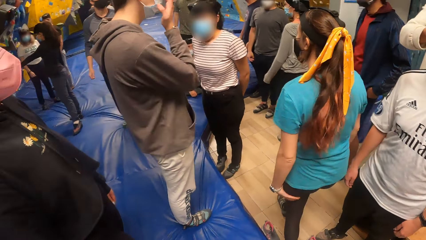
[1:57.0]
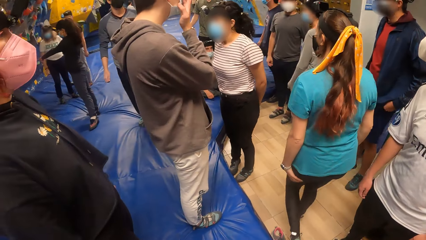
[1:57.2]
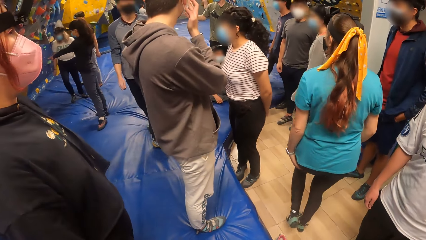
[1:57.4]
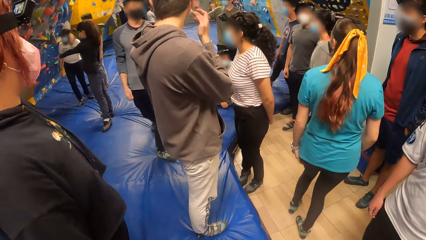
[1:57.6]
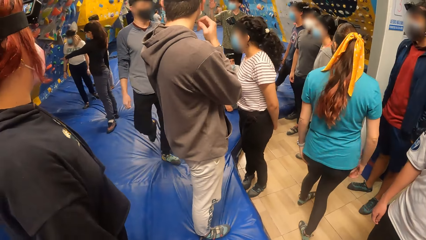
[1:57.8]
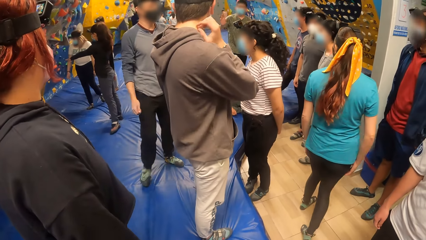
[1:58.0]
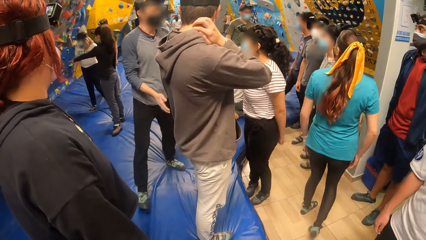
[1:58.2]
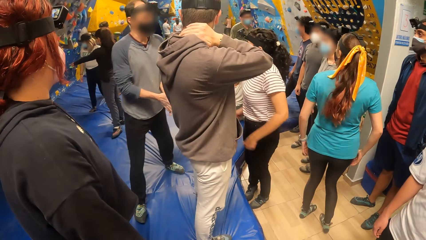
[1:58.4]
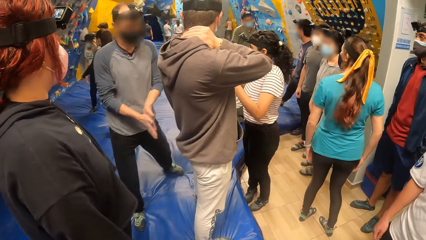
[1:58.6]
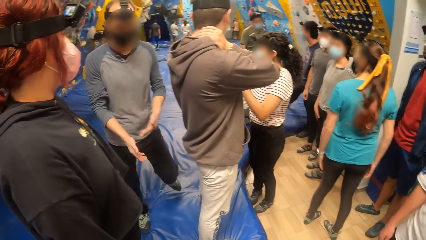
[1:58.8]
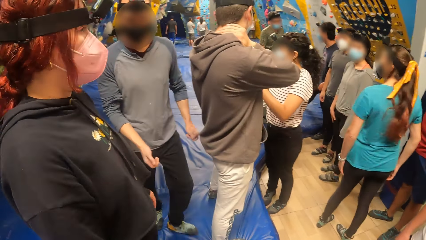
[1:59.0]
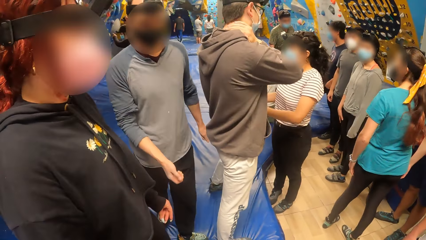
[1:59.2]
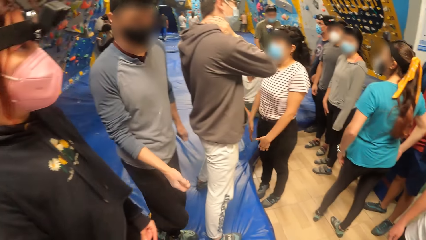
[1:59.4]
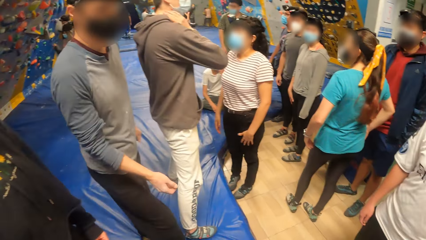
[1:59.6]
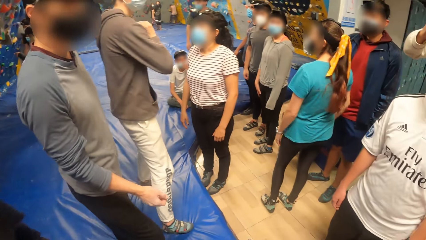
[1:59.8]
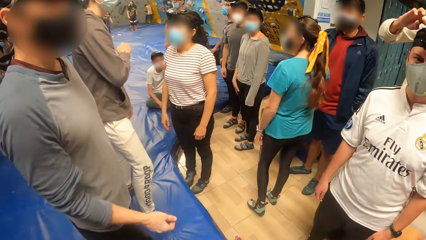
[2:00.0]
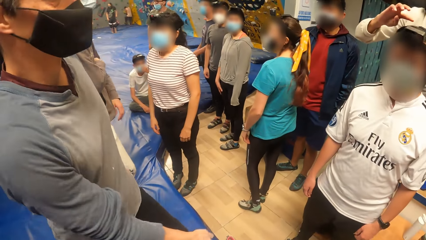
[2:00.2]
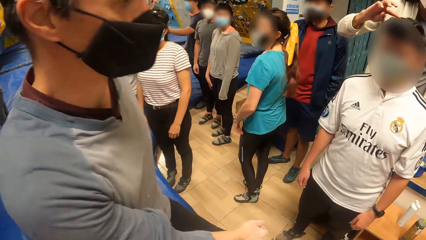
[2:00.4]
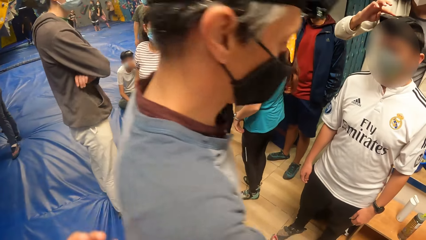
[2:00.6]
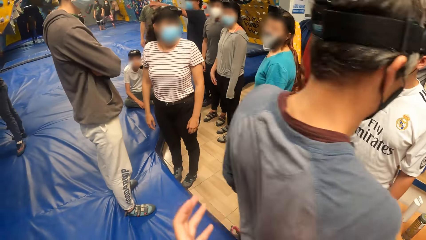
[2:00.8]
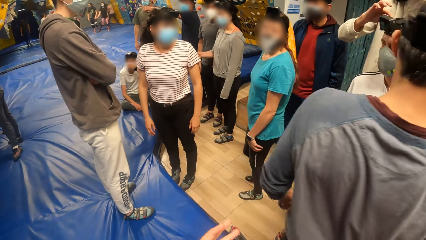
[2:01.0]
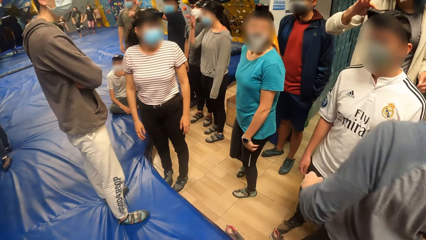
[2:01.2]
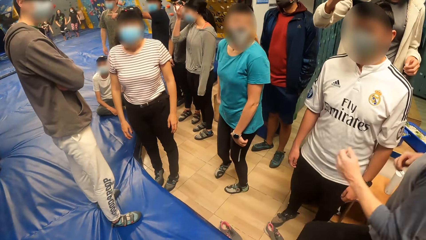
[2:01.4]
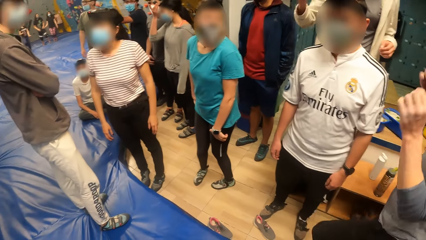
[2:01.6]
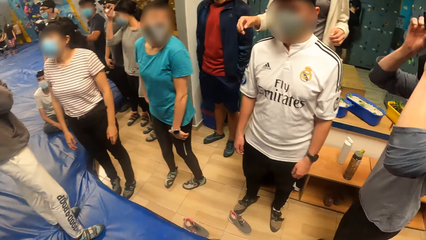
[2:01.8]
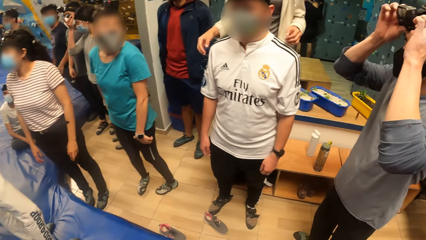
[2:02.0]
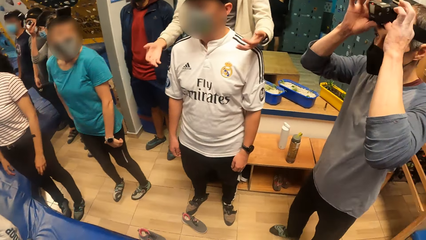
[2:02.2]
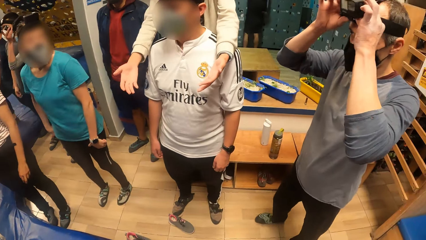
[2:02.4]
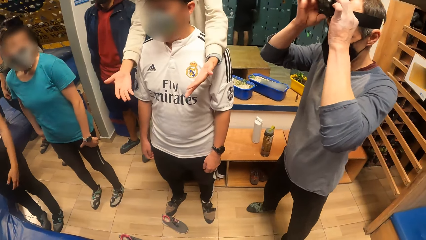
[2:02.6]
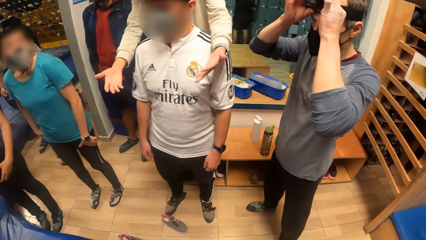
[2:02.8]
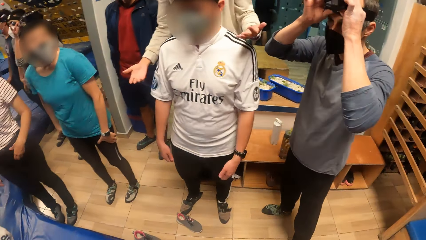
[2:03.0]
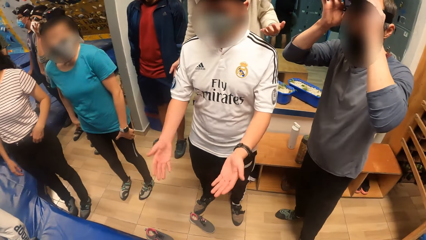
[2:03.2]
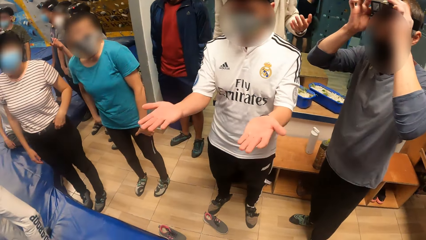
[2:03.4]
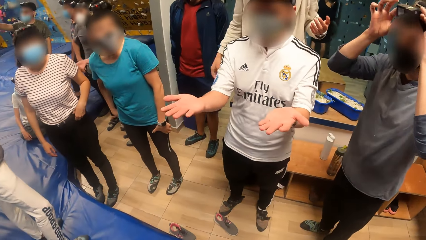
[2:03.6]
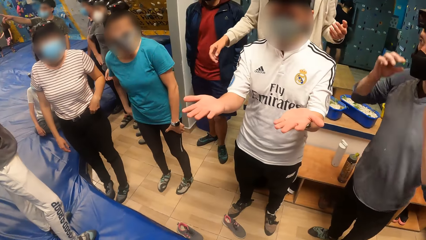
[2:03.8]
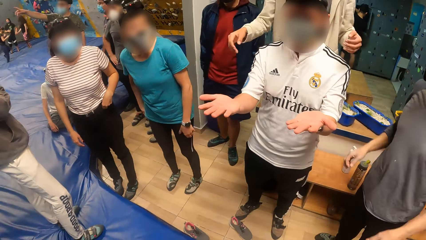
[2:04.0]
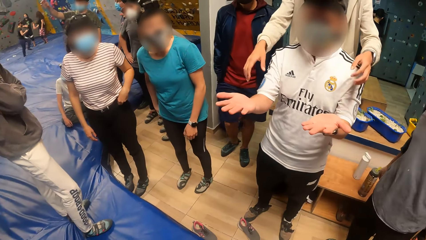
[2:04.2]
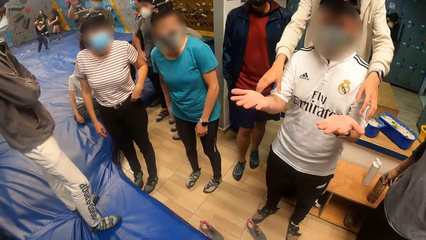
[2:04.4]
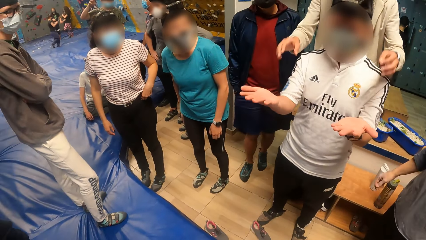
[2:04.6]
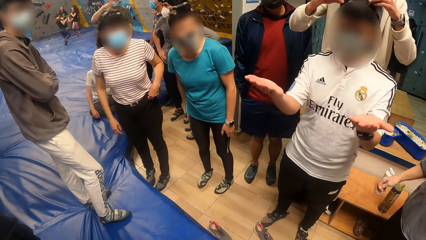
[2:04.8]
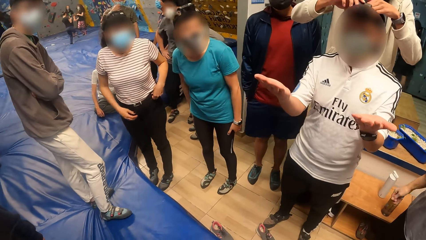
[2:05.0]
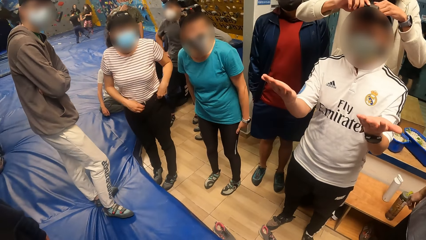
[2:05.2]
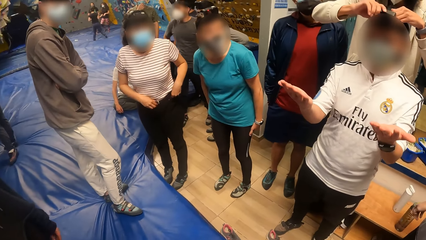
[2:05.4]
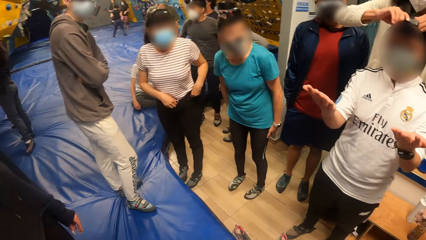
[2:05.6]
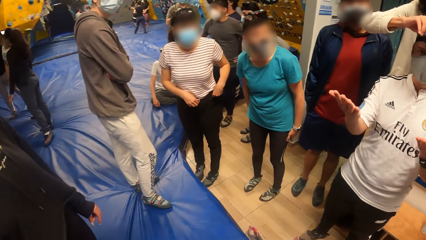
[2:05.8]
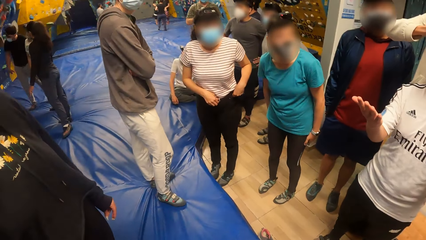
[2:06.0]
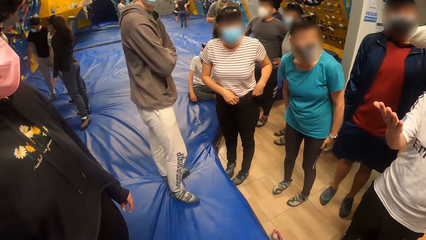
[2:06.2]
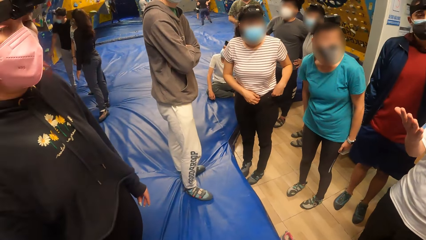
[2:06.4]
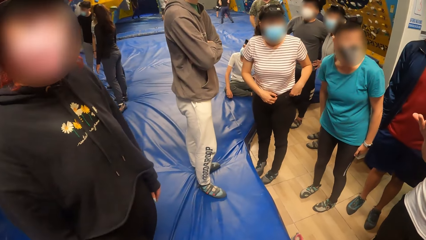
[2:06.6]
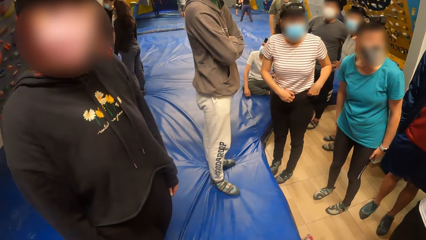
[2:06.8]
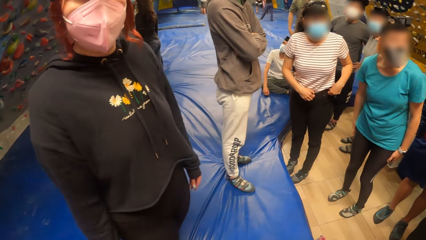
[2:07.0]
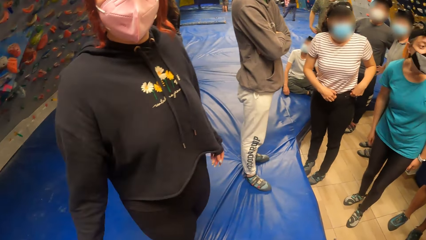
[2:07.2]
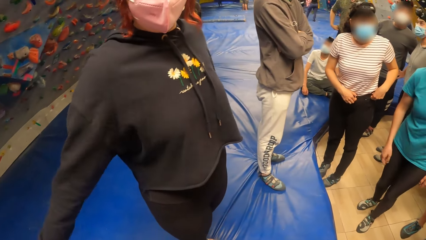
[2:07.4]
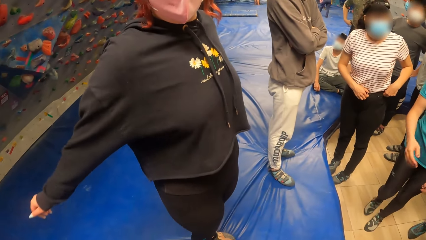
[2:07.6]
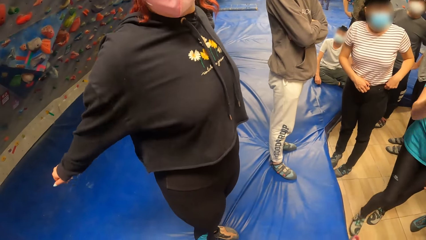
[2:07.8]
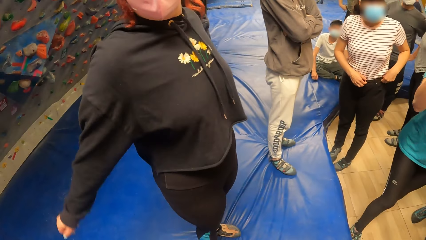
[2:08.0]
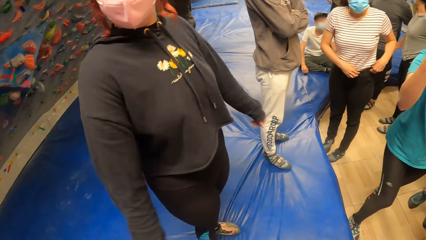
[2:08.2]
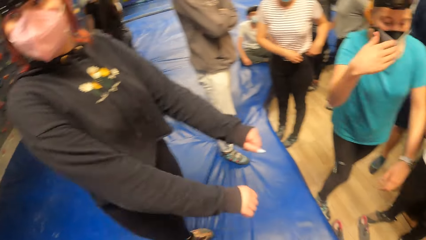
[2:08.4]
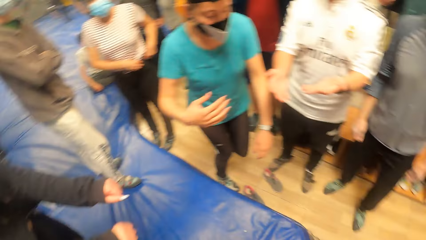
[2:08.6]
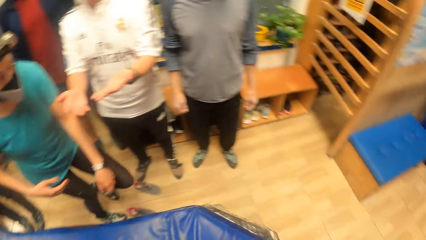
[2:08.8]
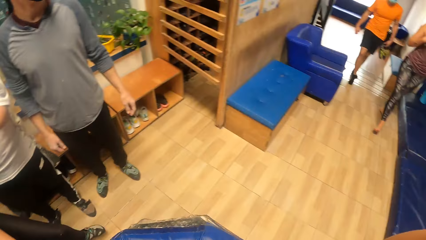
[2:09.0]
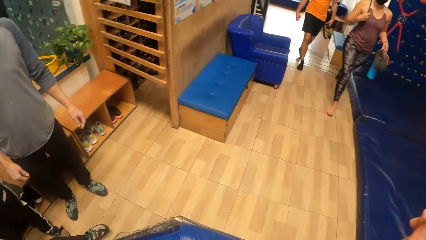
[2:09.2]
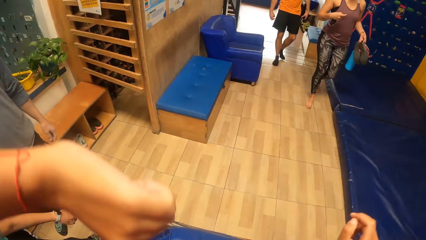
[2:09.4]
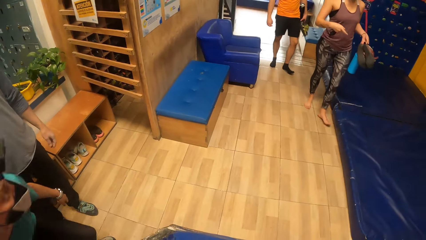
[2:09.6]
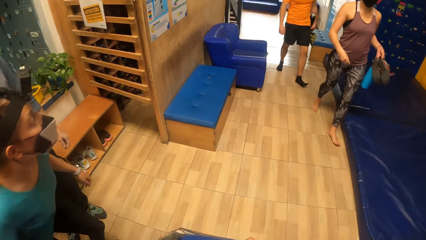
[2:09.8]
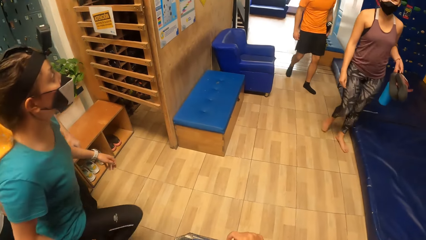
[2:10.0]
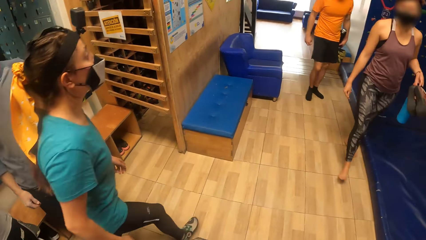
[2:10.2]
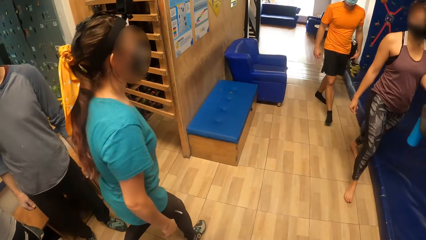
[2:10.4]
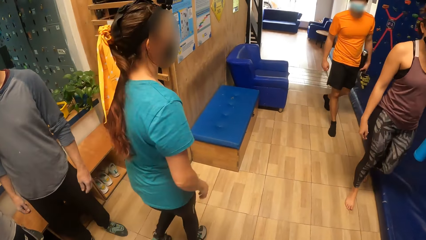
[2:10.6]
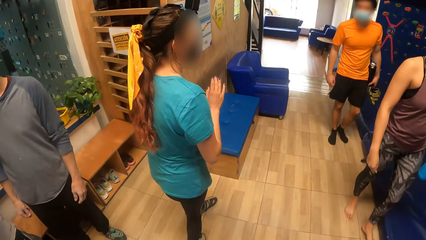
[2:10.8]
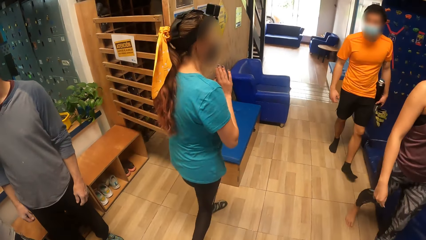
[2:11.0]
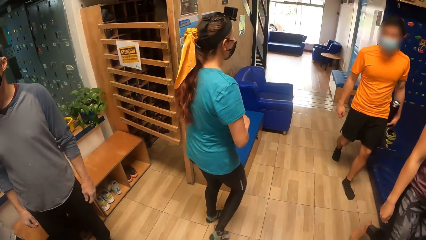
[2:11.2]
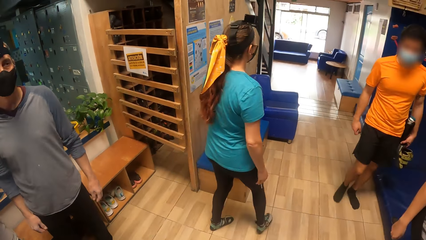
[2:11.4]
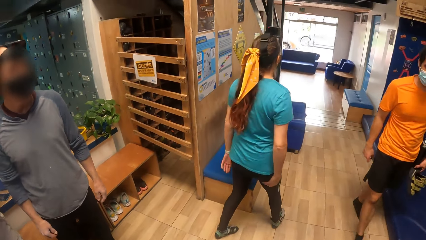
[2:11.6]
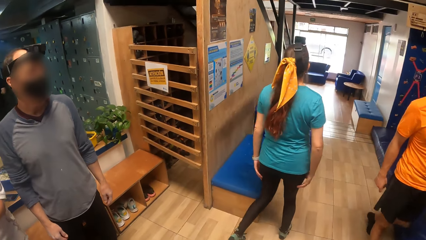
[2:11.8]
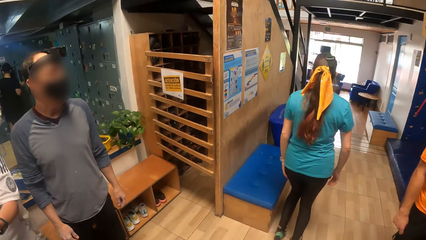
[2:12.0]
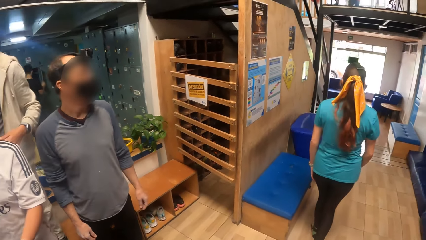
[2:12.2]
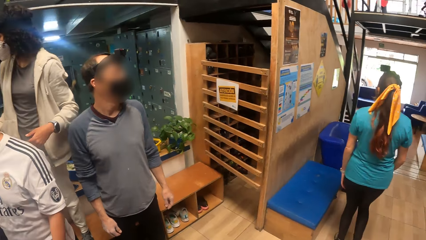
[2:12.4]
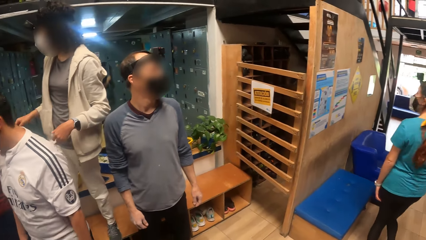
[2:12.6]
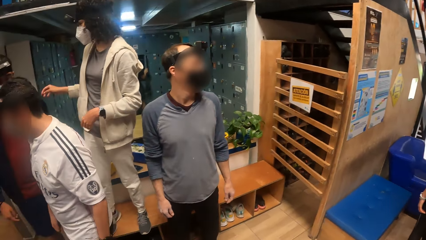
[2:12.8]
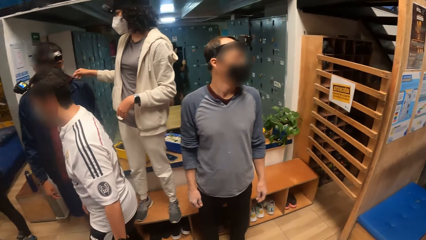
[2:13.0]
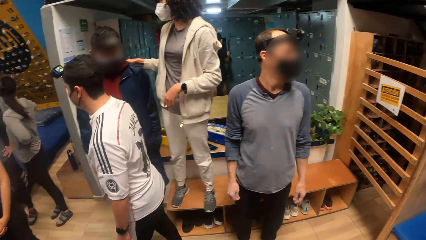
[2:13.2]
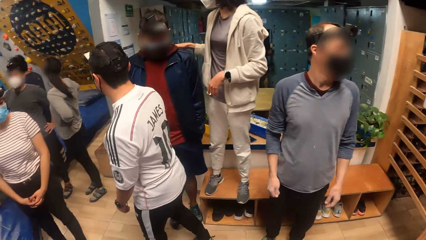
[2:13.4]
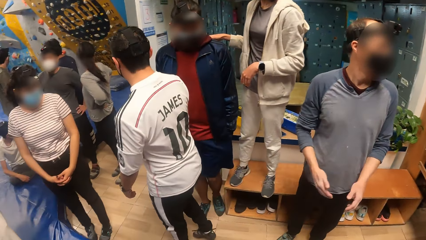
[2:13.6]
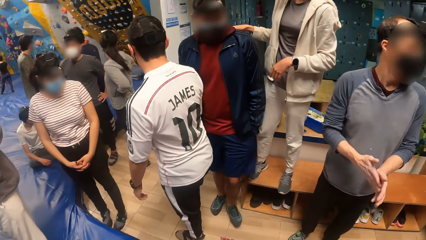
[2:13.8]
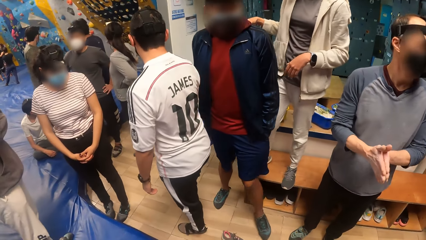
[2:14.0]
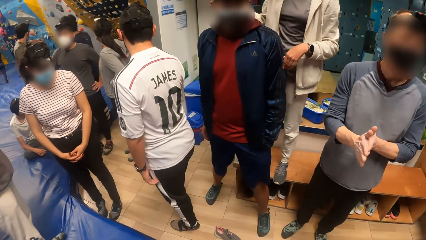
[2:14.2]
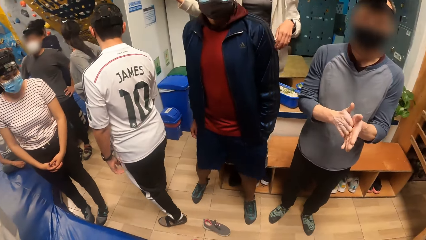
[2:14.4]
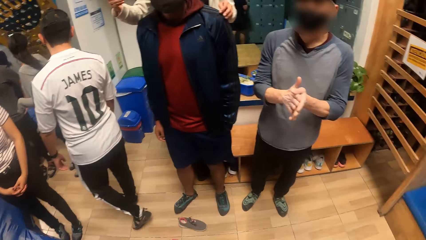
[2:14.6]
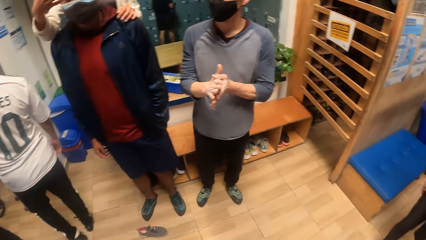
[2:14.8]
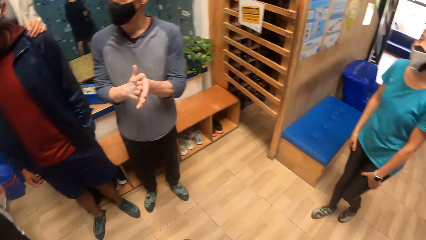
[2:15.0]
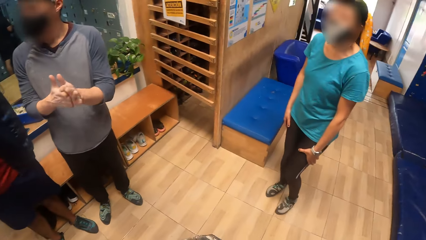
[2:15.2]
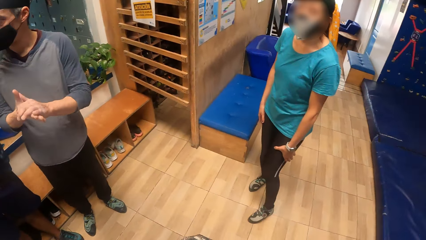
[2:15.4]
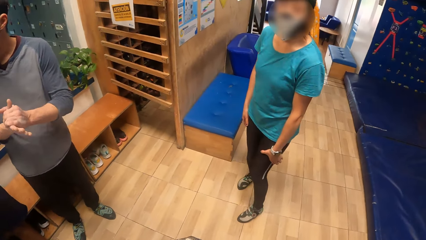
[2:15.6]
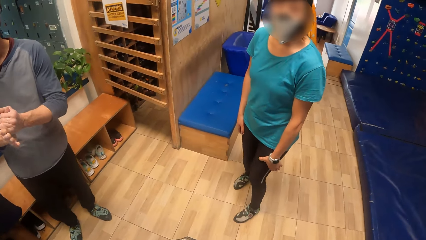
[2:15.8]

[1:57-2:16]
The camera wearer interacts with the woman. They are looking around.
